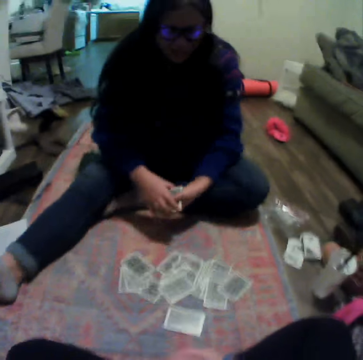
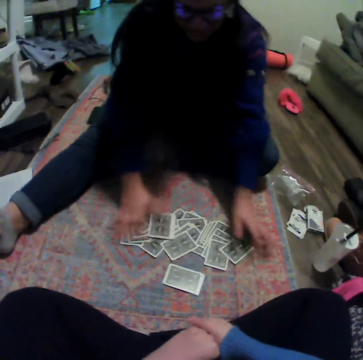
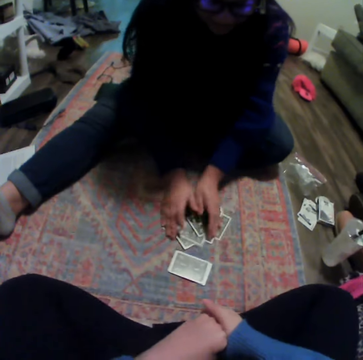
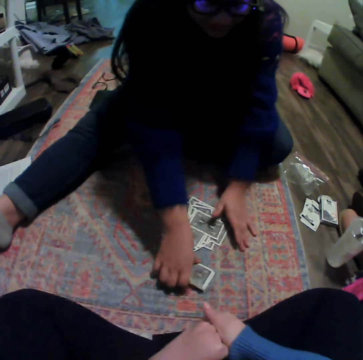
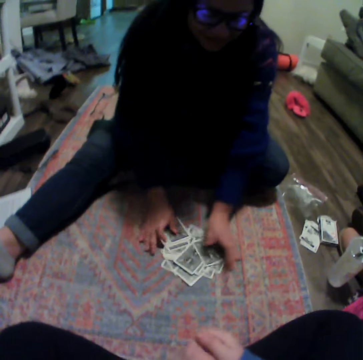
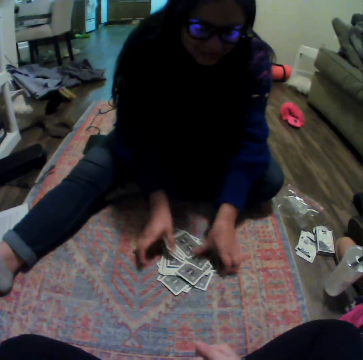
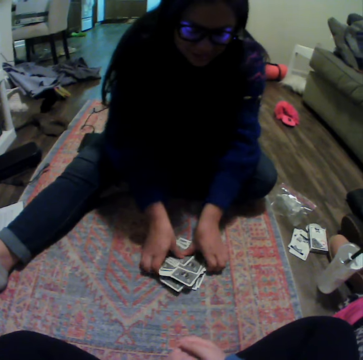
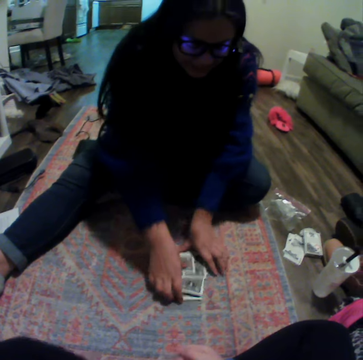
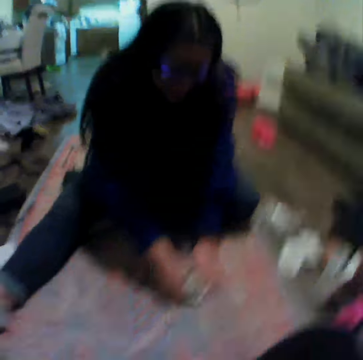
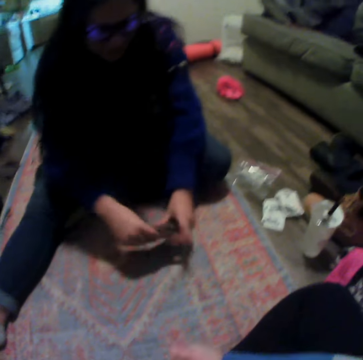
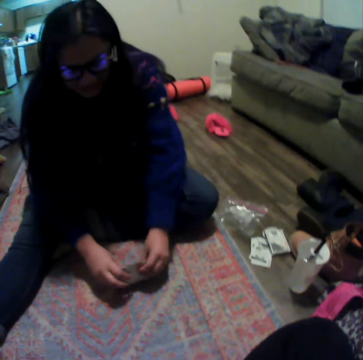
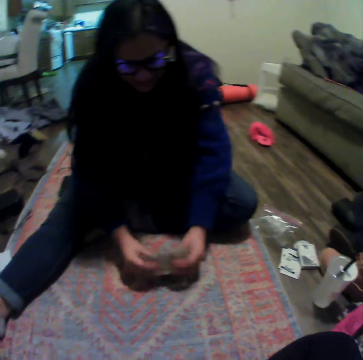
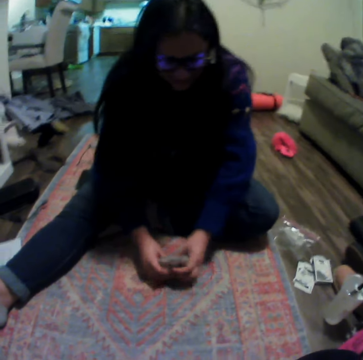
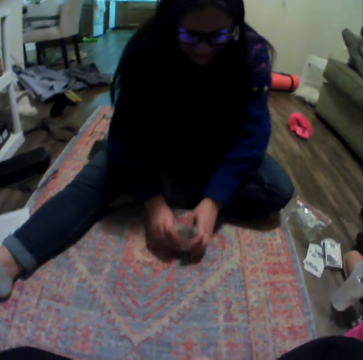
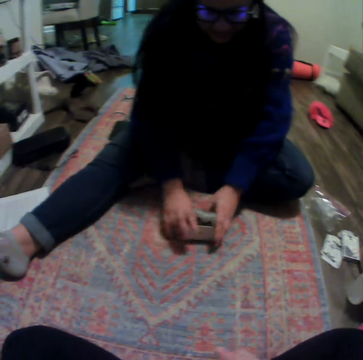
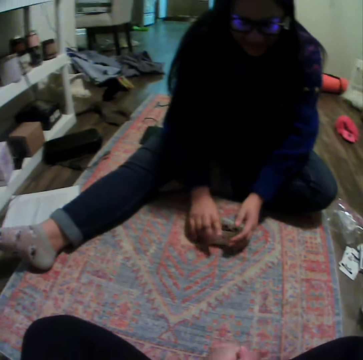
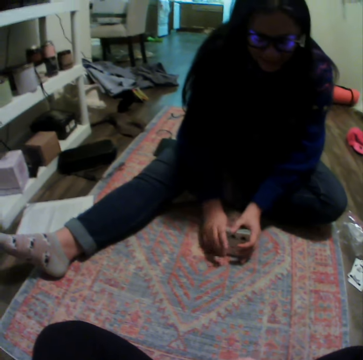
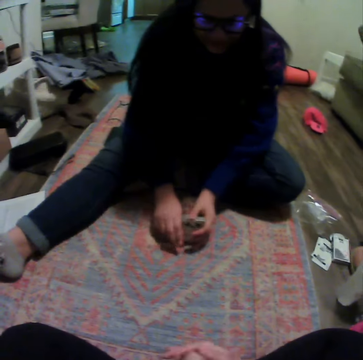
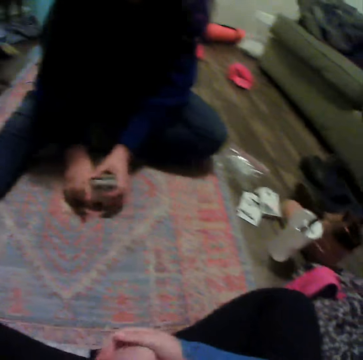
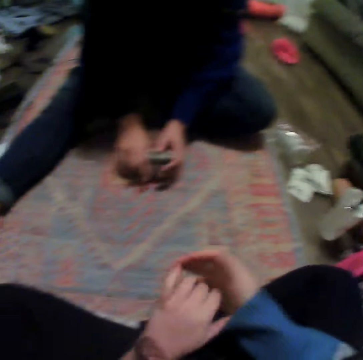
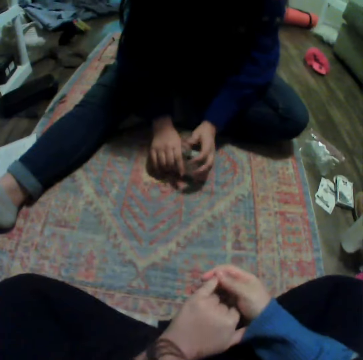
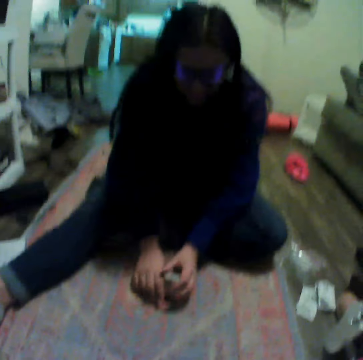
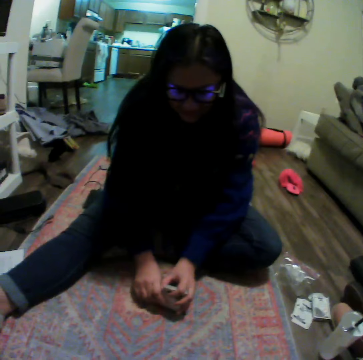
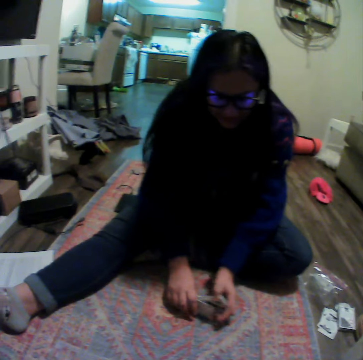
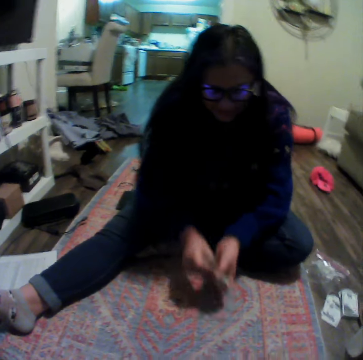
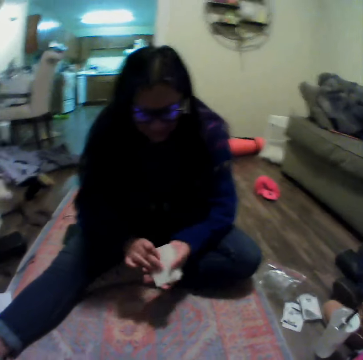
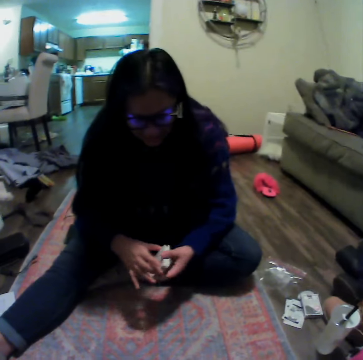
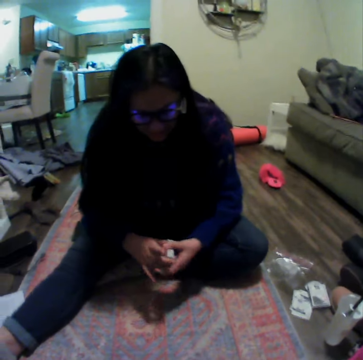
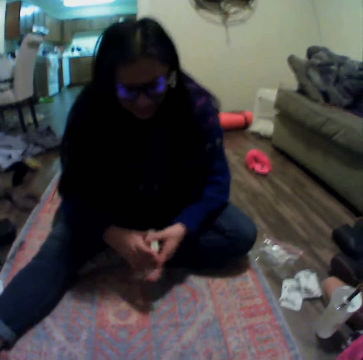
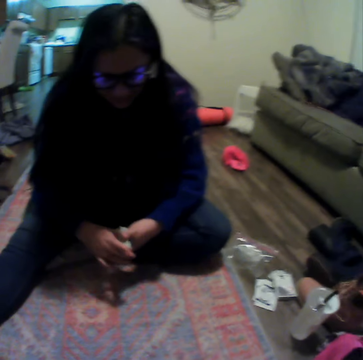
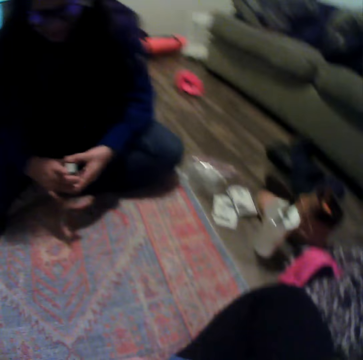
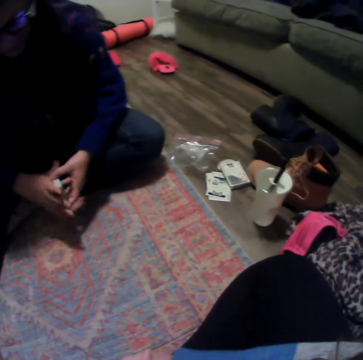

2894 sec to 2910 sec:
A woman gives the camera wearer a card. The woman puts the cards down, and puts the cards together. The woman shuffles the cards. The woman picks the cards.

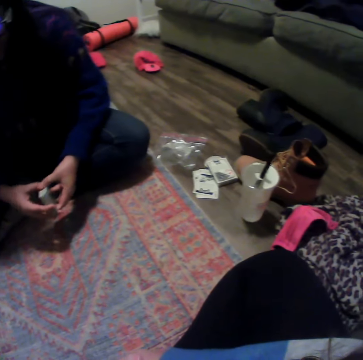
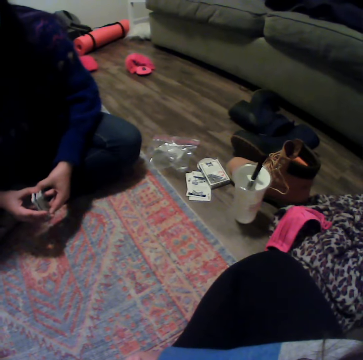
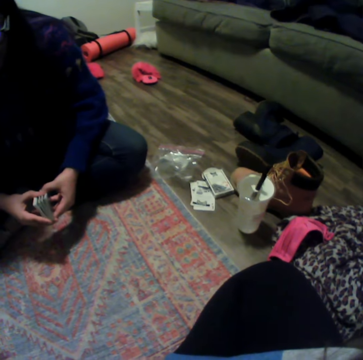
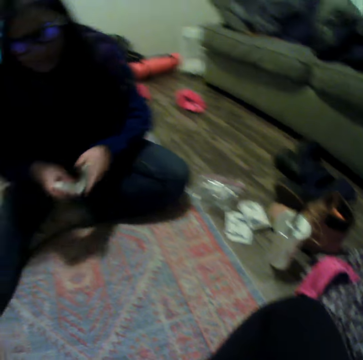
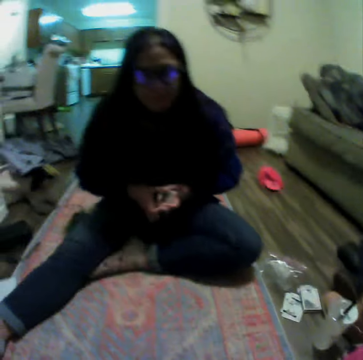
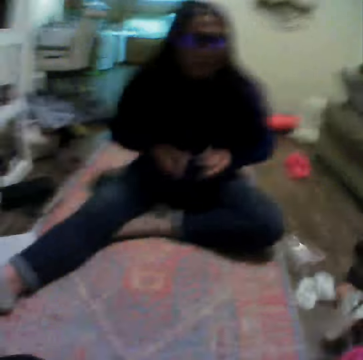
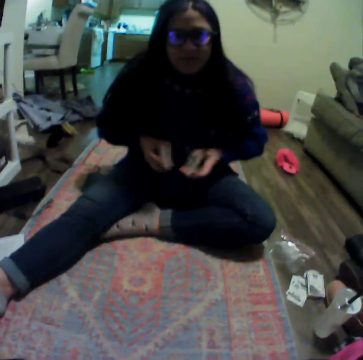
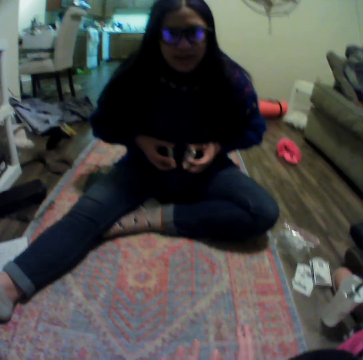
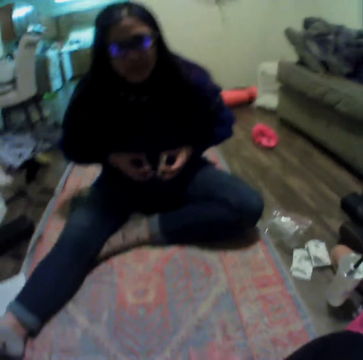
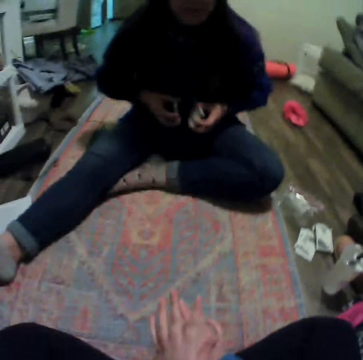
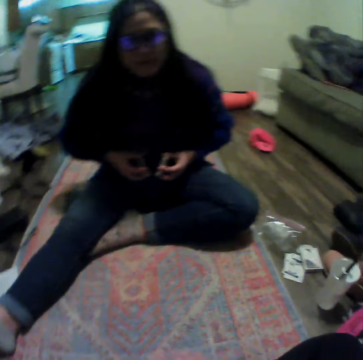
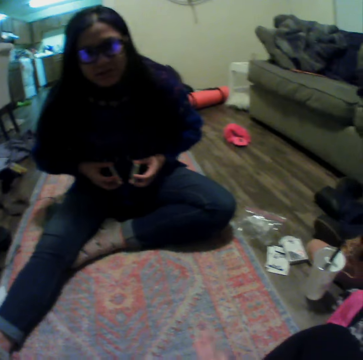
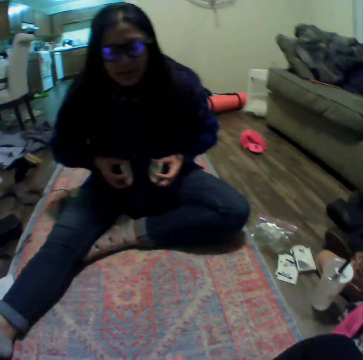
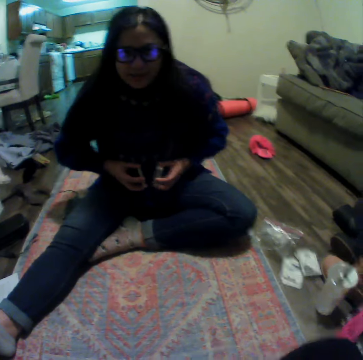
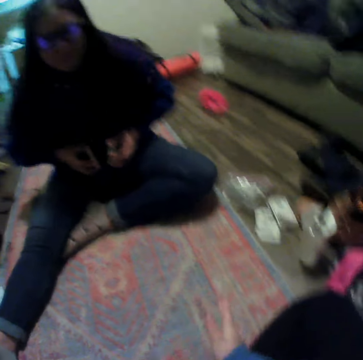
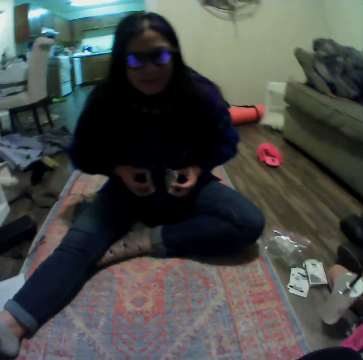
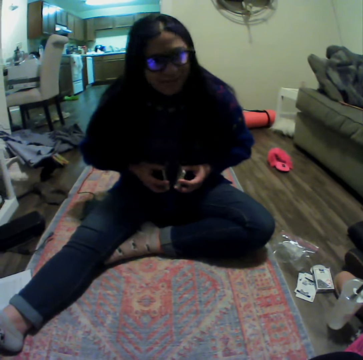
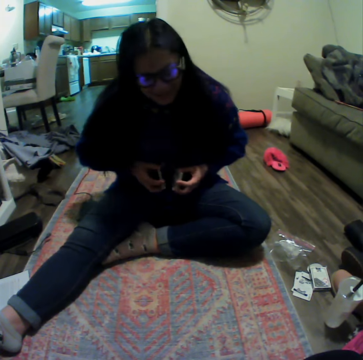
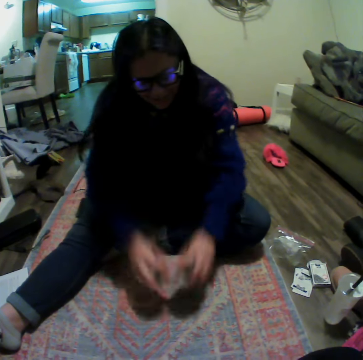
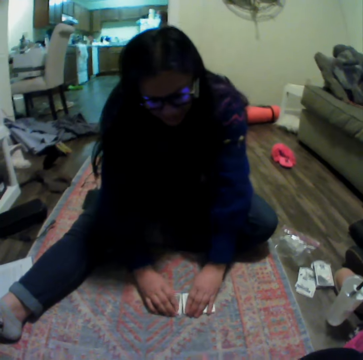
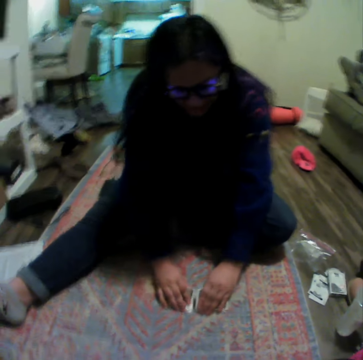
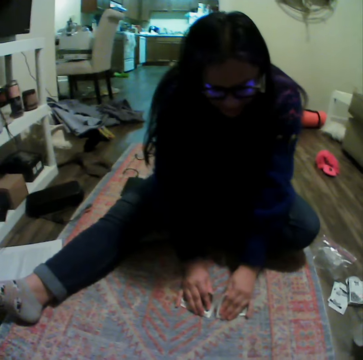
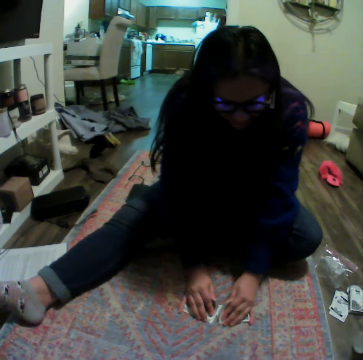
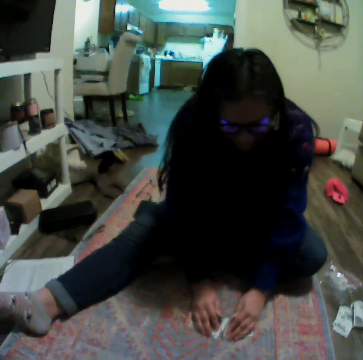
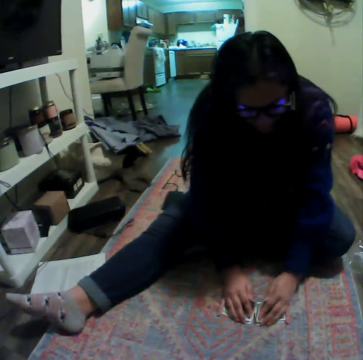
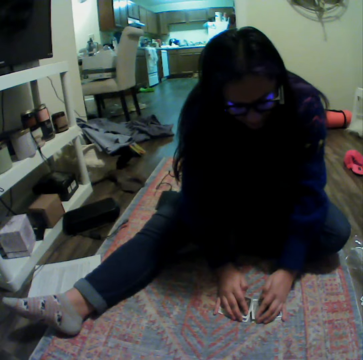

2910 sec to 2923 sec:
A woman puts the cards on the floor.

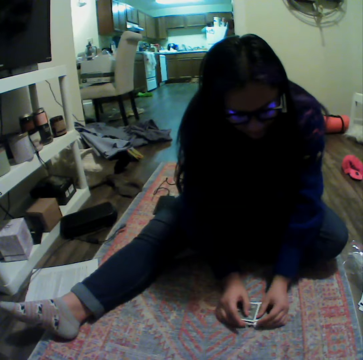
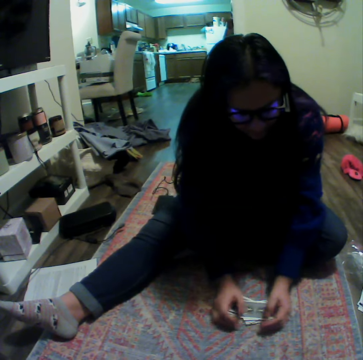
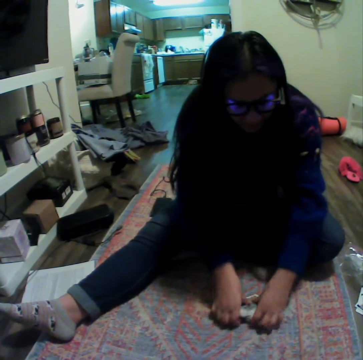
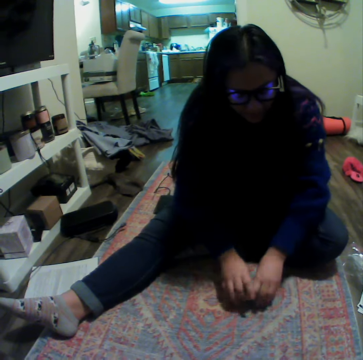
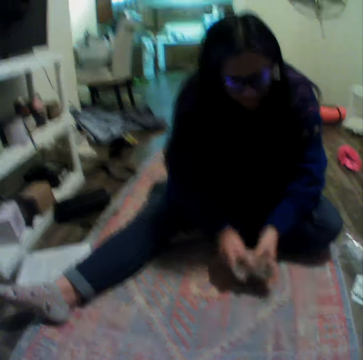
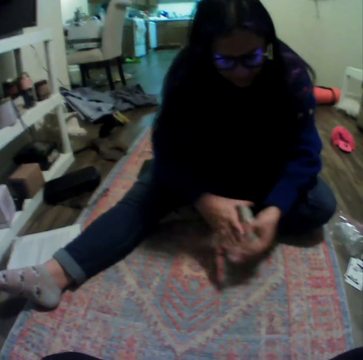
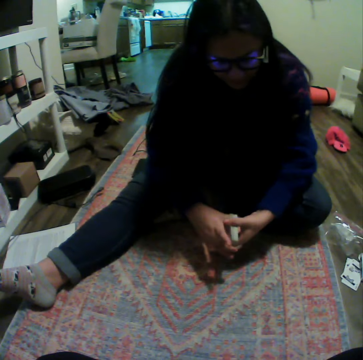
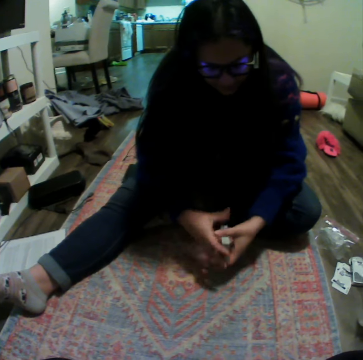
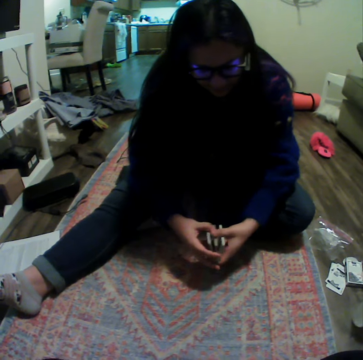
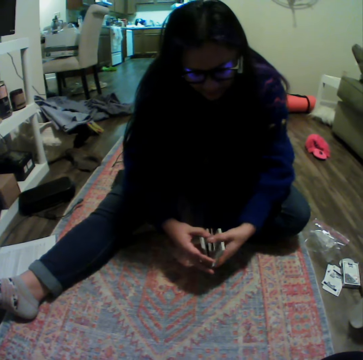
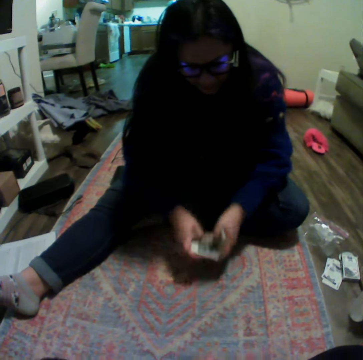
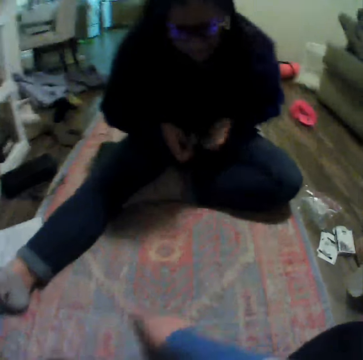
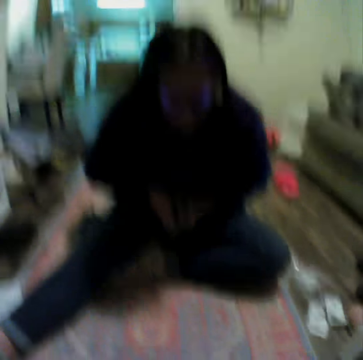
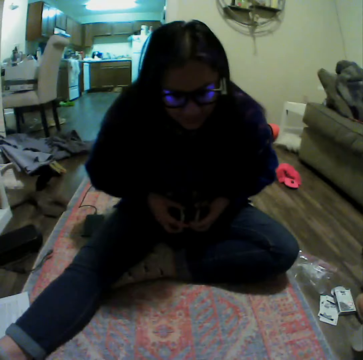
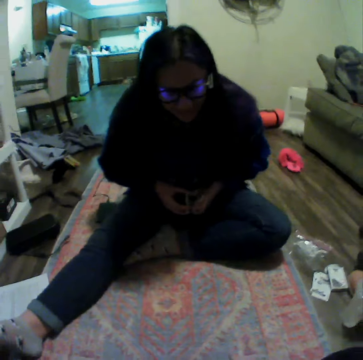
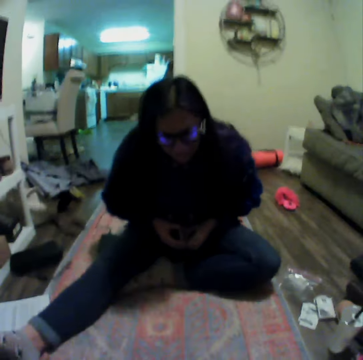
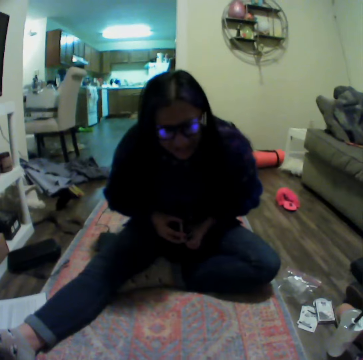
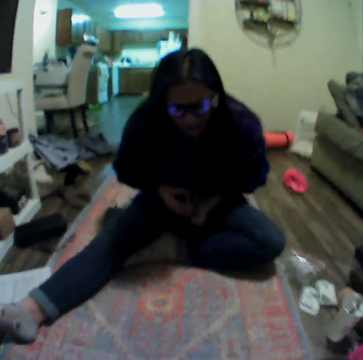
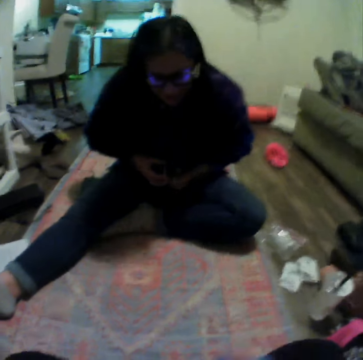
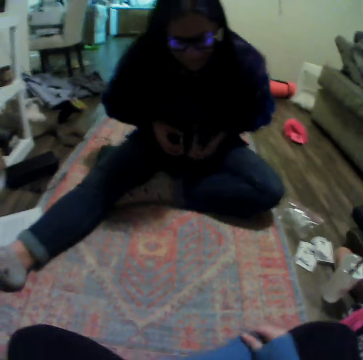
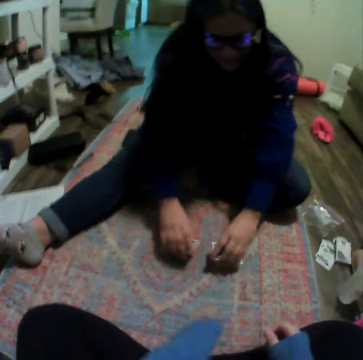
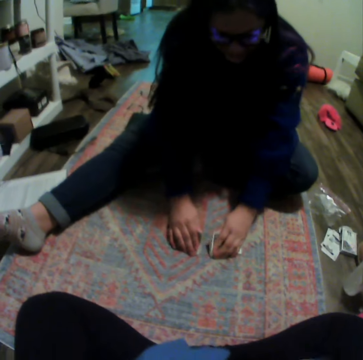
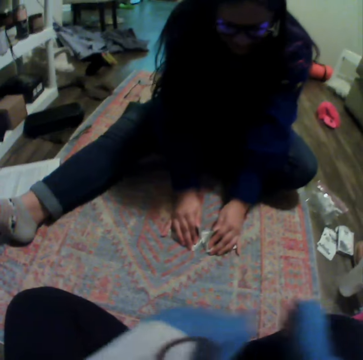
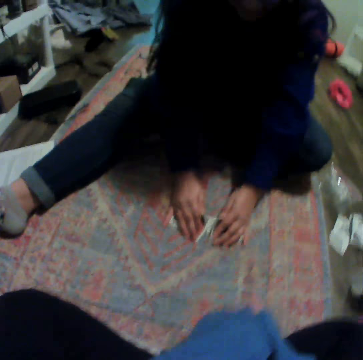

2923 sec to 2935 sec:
A woman puts the cards together, and picks the cards. The woman puts the cards down.
